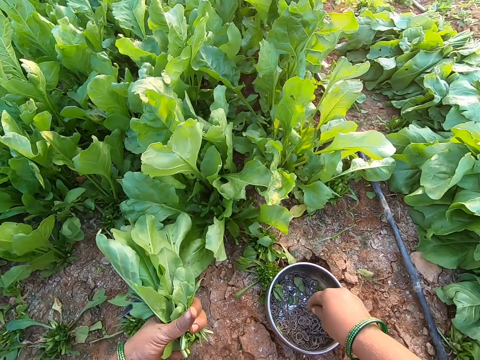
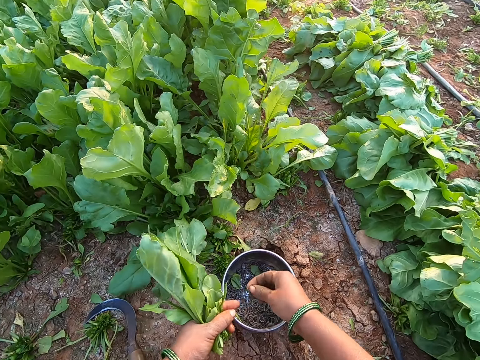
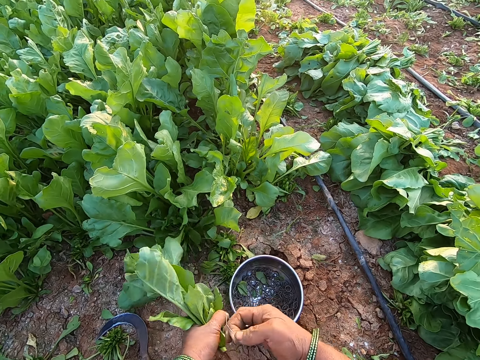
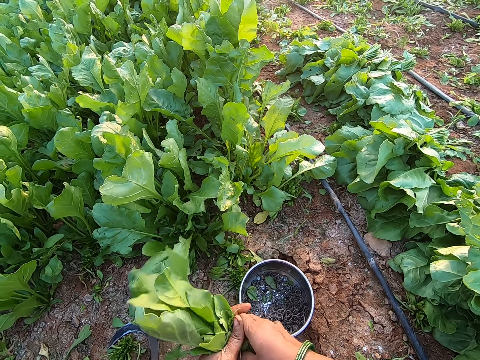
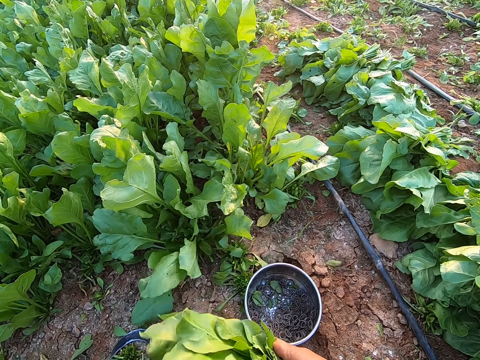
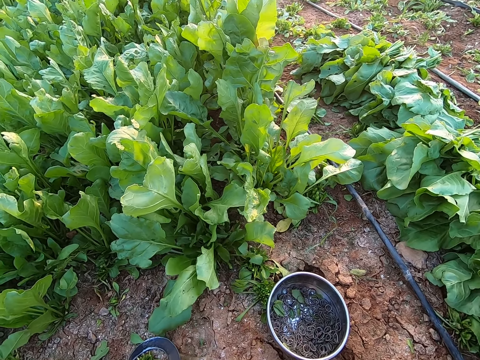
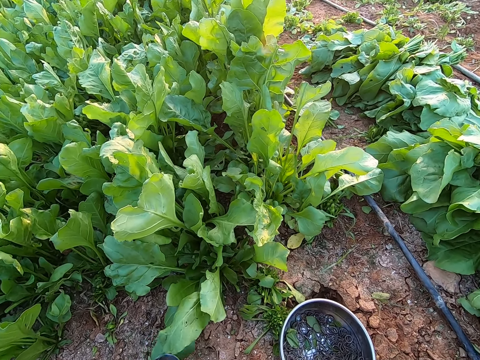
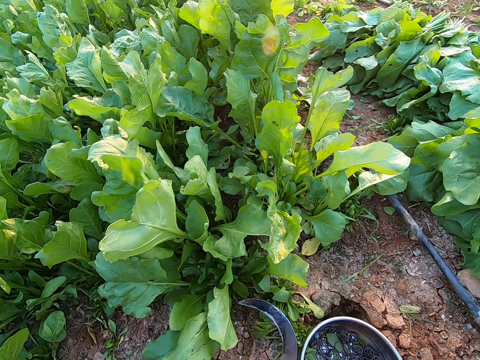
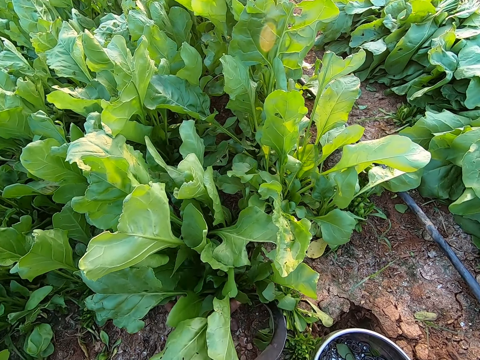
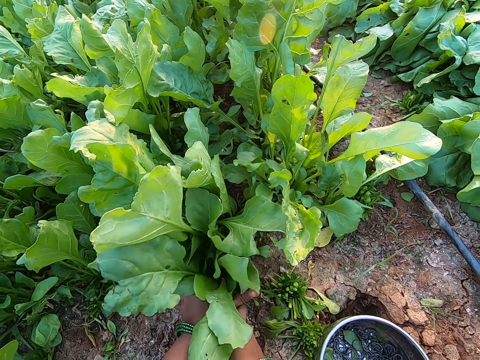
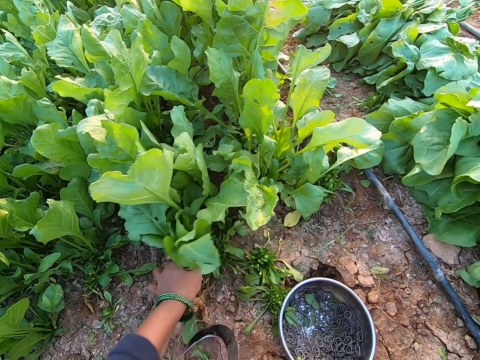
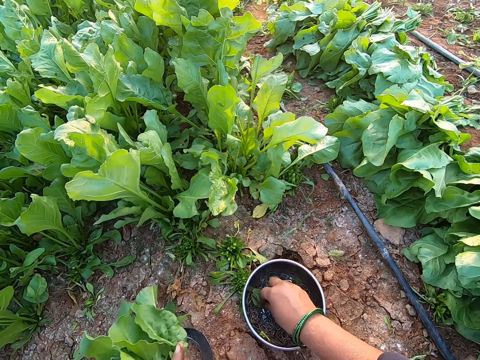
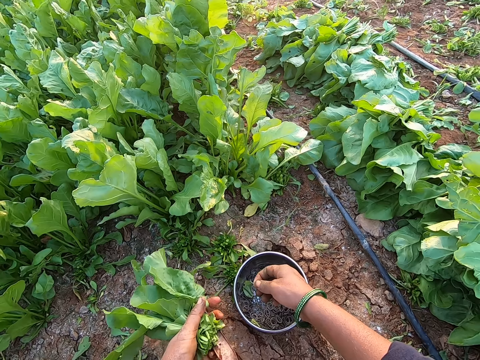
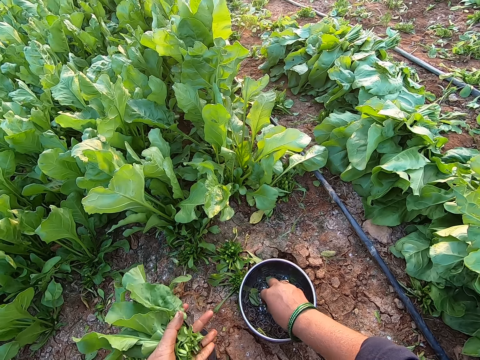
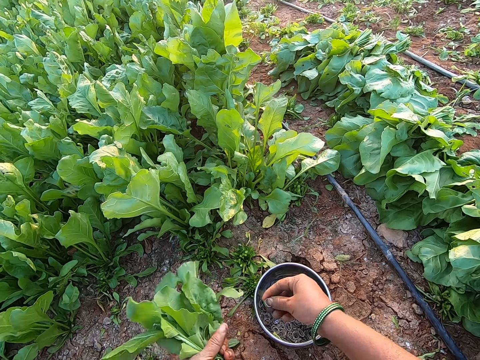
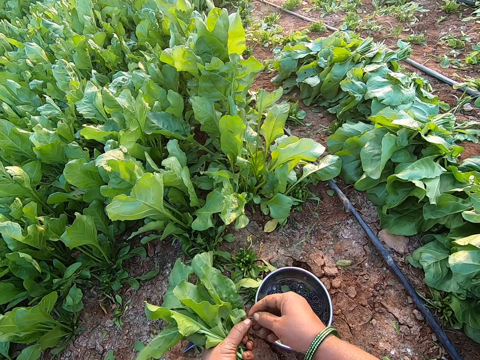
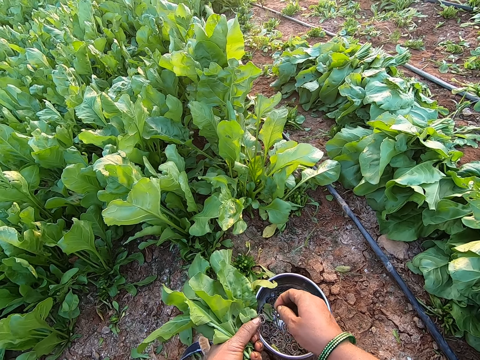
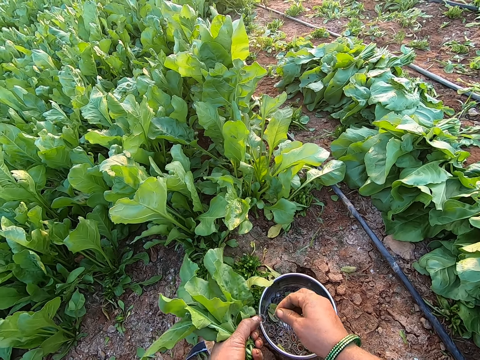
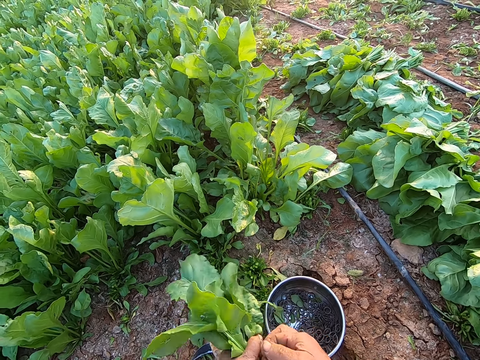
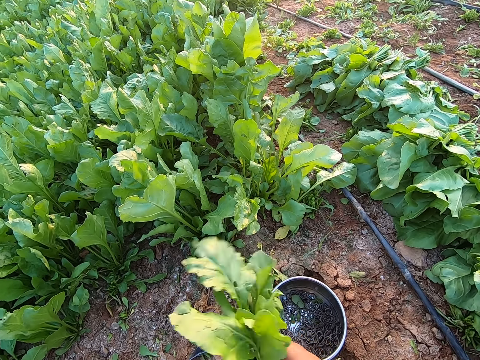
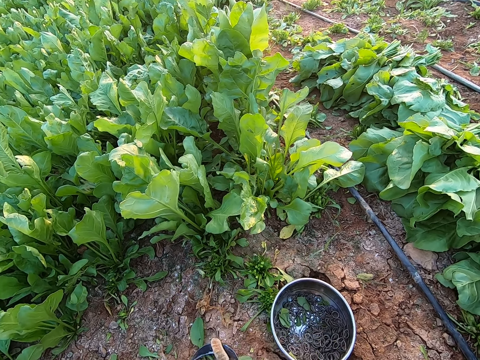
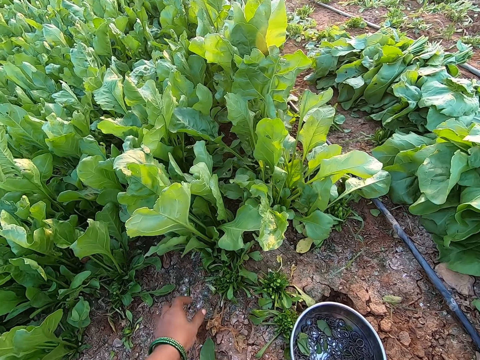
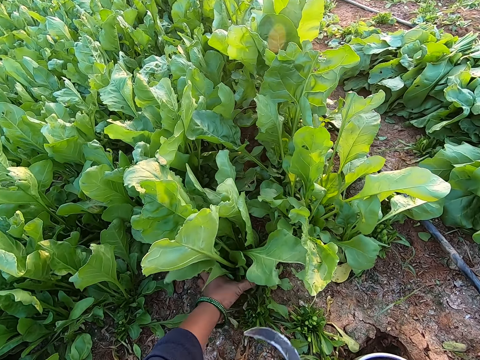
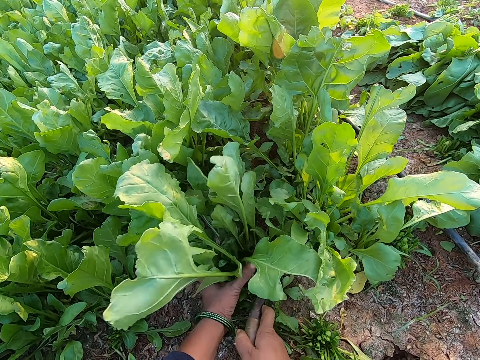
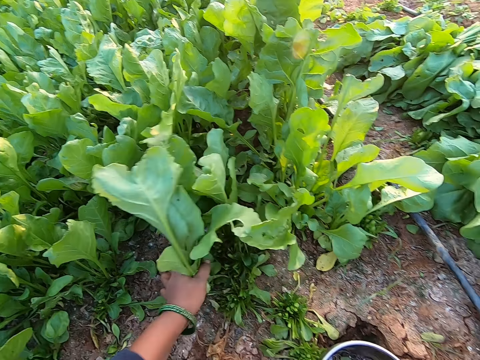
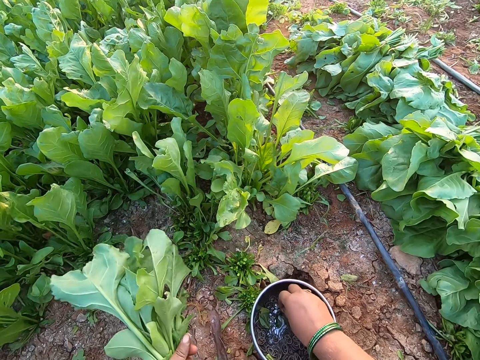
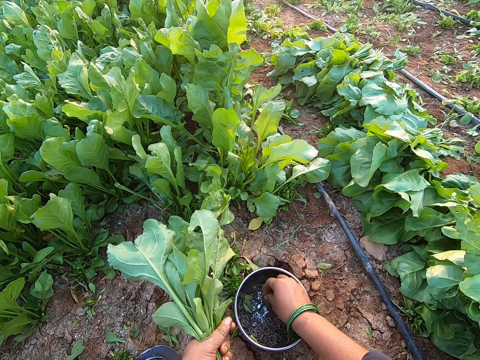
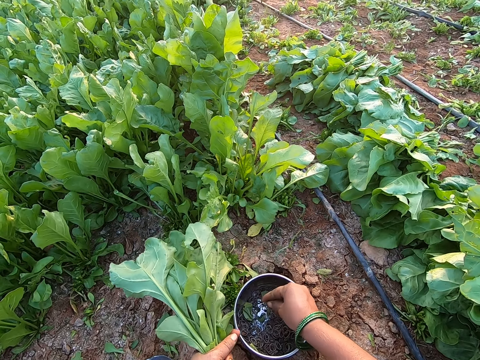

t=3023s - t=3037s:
The camera wearer drops the hand sickle on the floor with her right hand. She picks a rubber band from the plate on the floor with her right hand. She expands the rubber band with both hands. She binds the vegetable with the rubber in her right hand. She passes the vegetable to her right hand with her left hand. She picks the hand sickle from the floor with her right hand. She holds the vegetable on the floor with her left hand. She cuts the vegetable on the floor with the hand sickle in her right hand. She drops the hand sickle on the floor with her right hand. She picks a rubber band from the plate on the floor with her right hand. She expands the rubber band with both hands. She binds the vegetable with the rubber in her right hand. She holds the vegetable on the floor with her left hand. She picks the hand sickle from the floor with her right hand. She cuts the vegetable on the floor with the hand sickle in her right hand. She drops the hand sickle on the floor with her right hand. She picks a rubber band from the plate on the floor with her right hand.

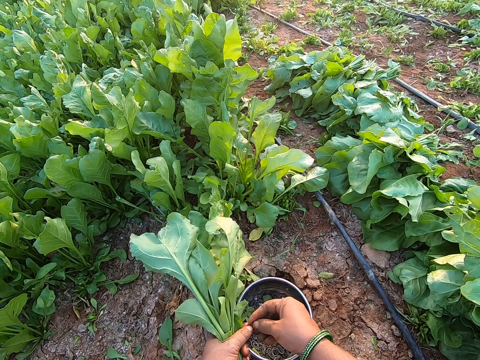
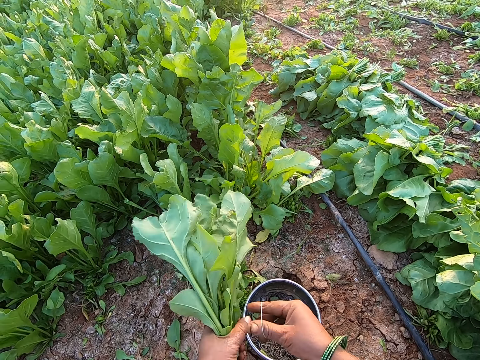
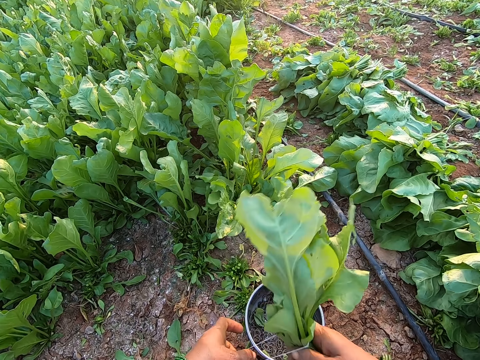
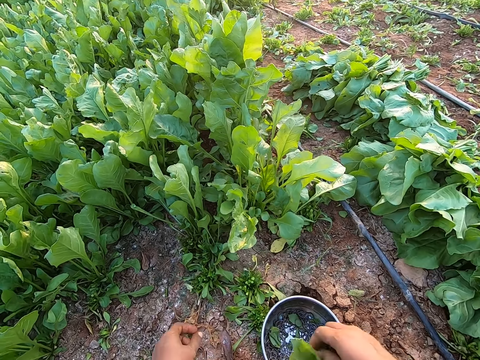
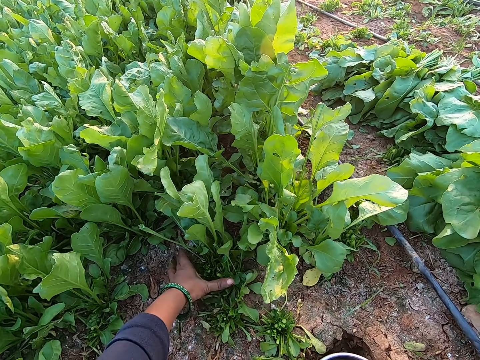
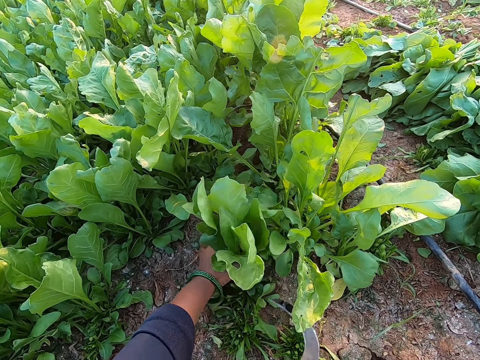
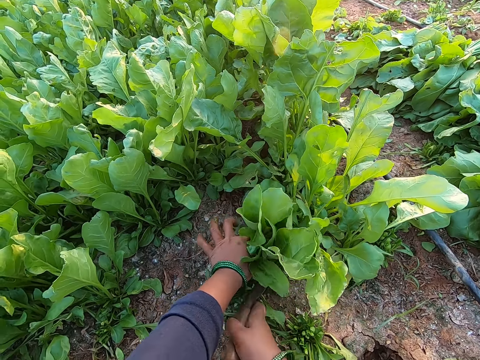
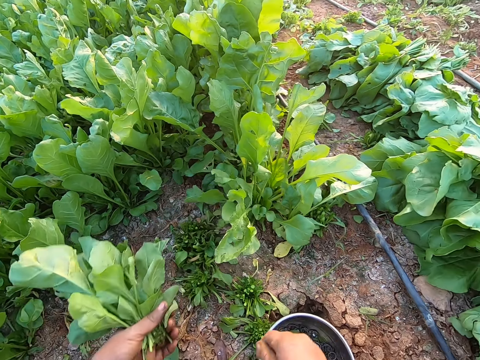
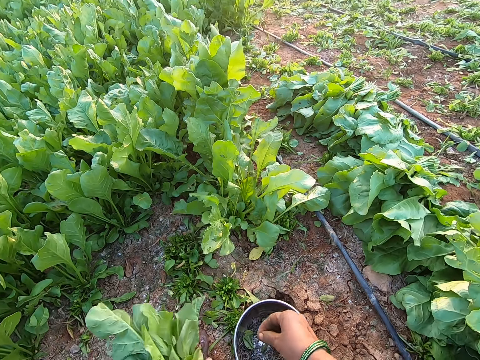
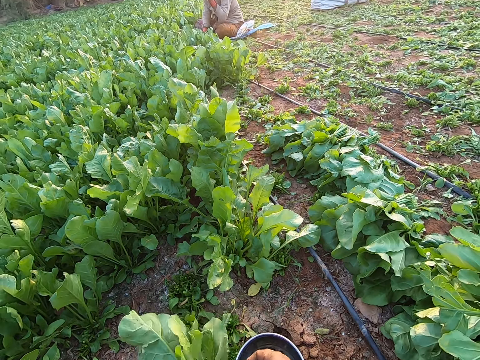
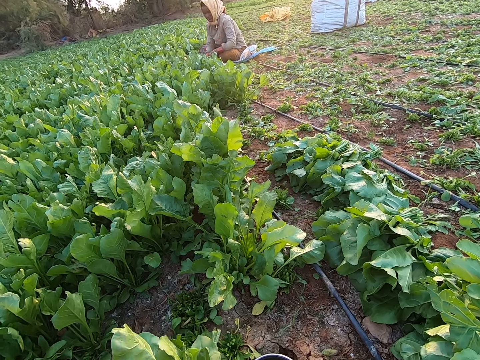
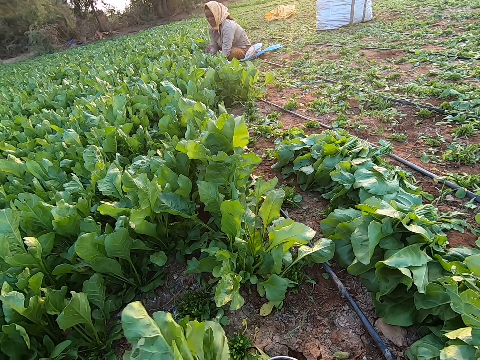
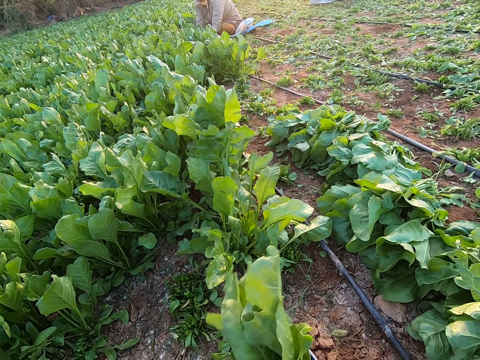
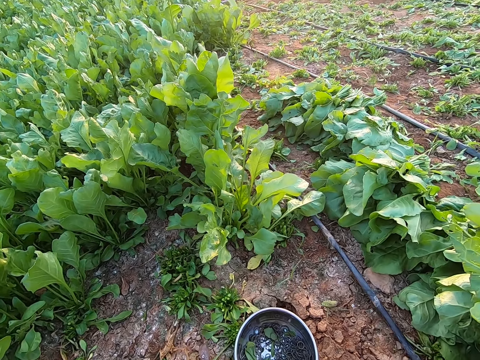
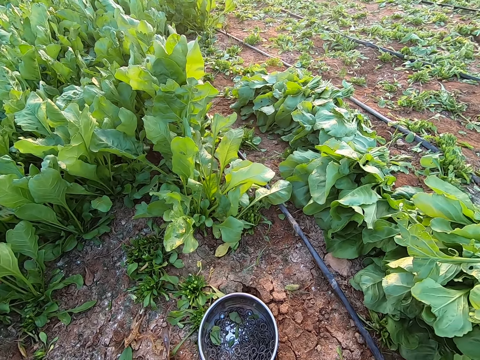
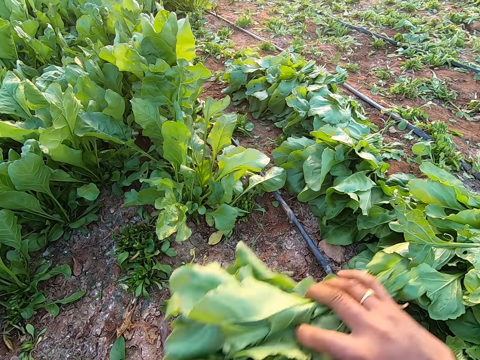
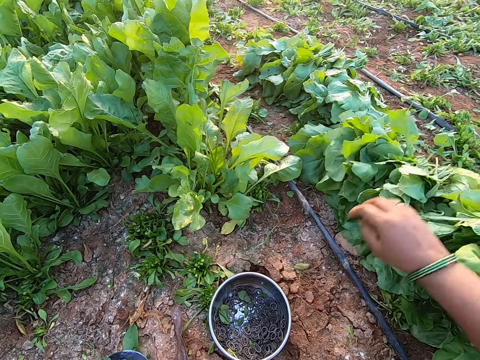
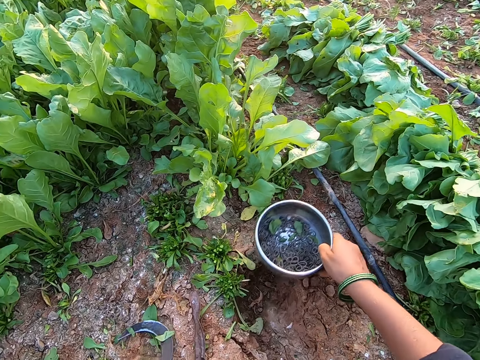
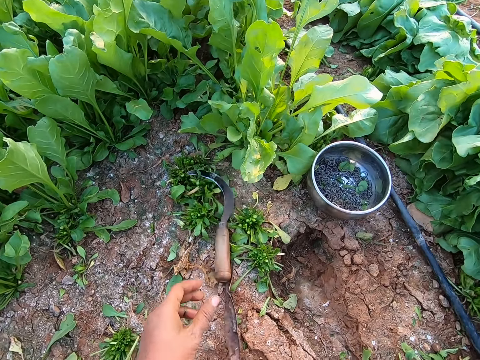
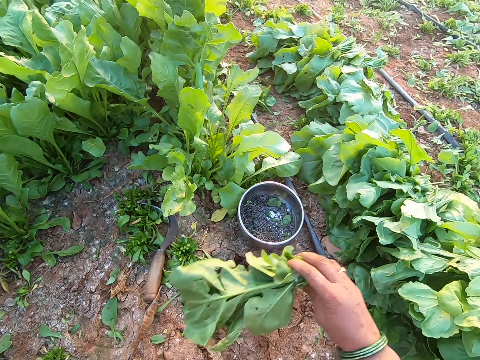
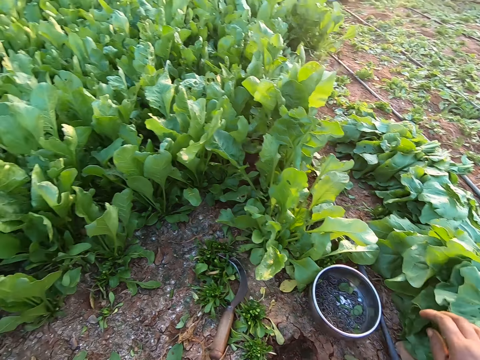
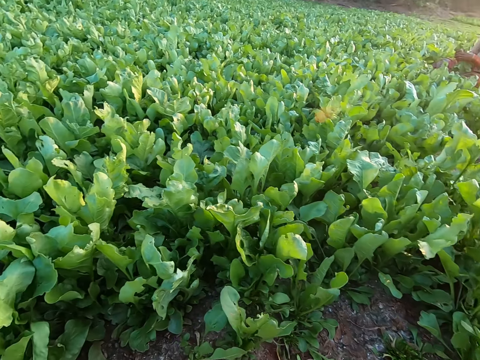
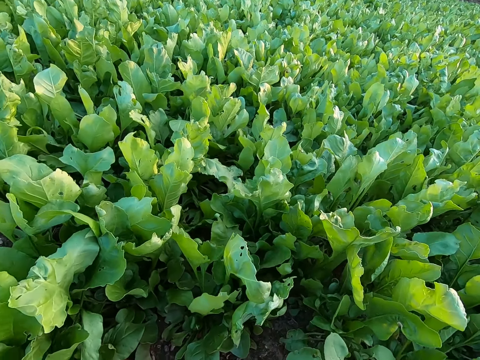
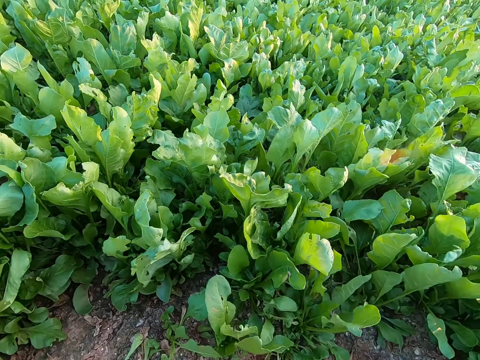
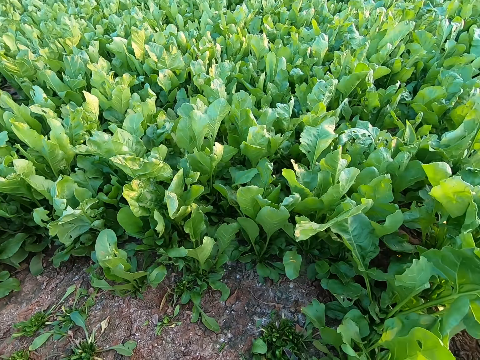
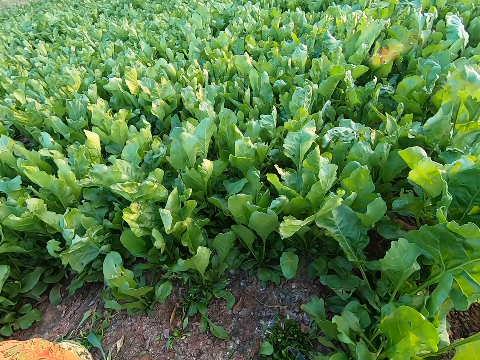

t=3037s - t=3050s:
The camera wearer expands the rubber band with both hands. She binds the vegetable with the rubber in her right hand. She passes the vegetable to her right hand with her left hand. She drops the bundle of vegetable on the floor with her right hand. She holds the vegetable on the floor with her left hand. She cuts the vegetable on the floor with the hand sickle in her right hand. She drops the hand sickle on the floor with her right hand. She picks a rubber band from the plate on the floor with her right hand. She expands the rubber band with both hands. She ties the vegetables with the band. She drops the bundle of vegetable on the heap of harvested vegetables on the floor with her right hand. She moves the plate on the floor with her right hand. She picks the hand sickle from the floor with her left hand. She drops the hand sickle on the floor with her left hand. She drops a bundle of vegetable on the heap of harvested vegetables on the floor with her right hand. She looks around.
